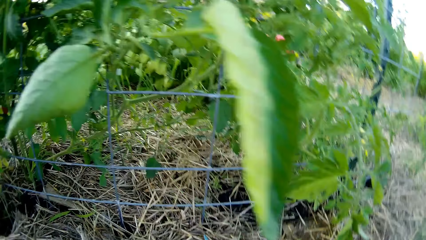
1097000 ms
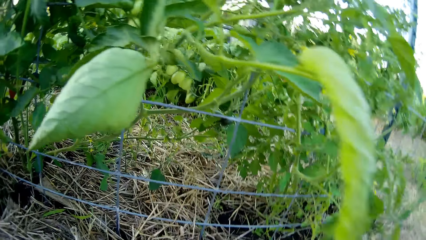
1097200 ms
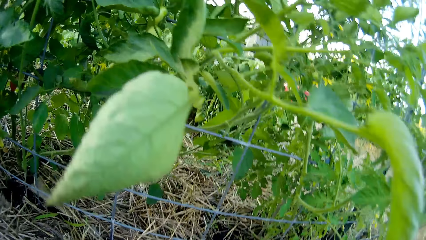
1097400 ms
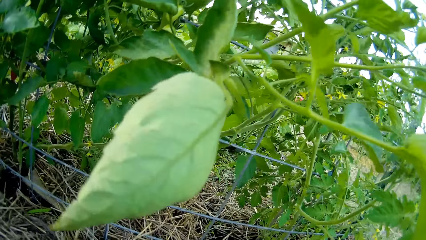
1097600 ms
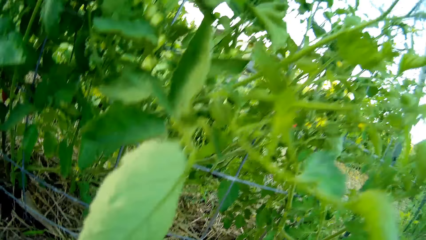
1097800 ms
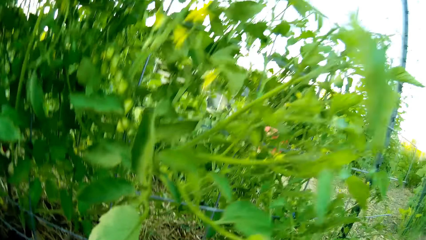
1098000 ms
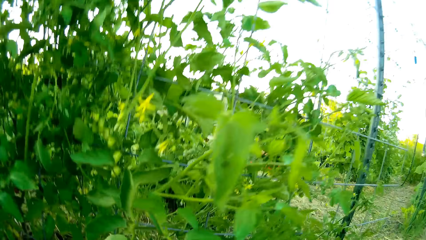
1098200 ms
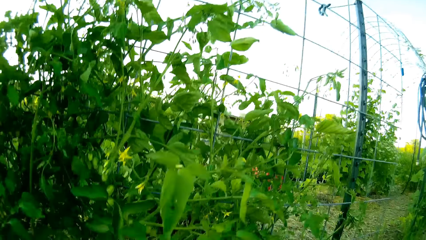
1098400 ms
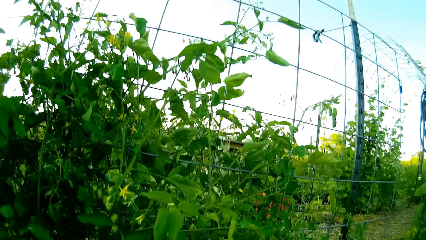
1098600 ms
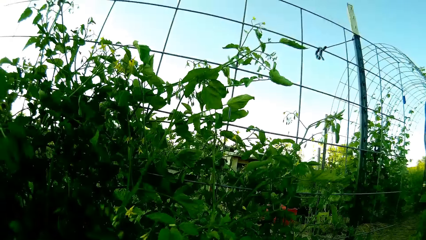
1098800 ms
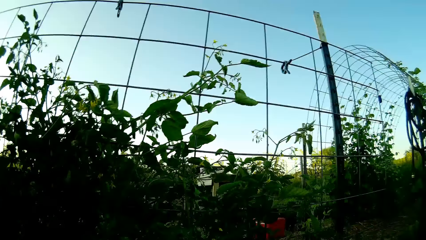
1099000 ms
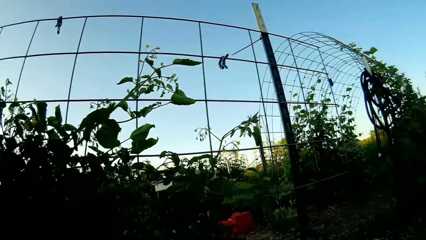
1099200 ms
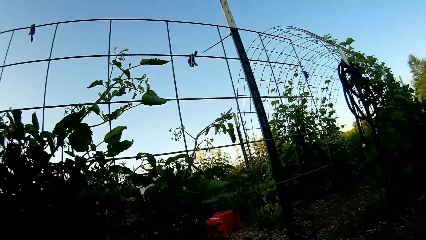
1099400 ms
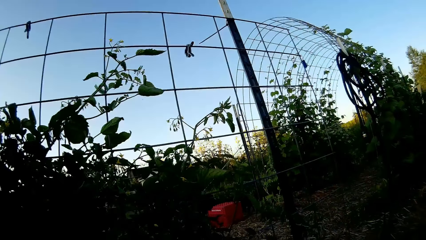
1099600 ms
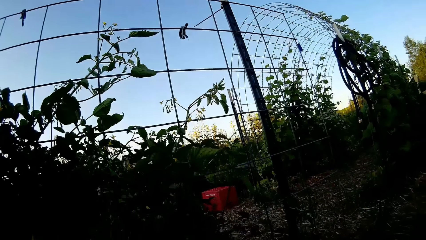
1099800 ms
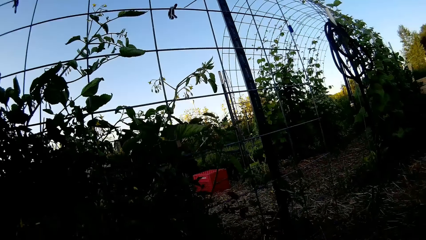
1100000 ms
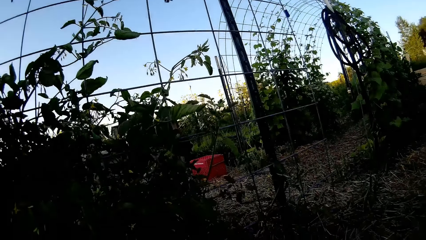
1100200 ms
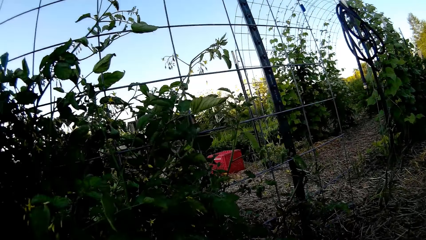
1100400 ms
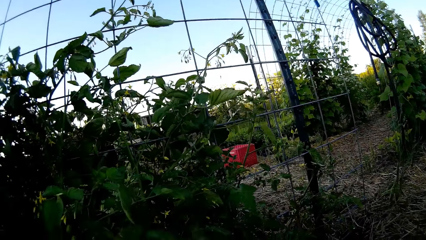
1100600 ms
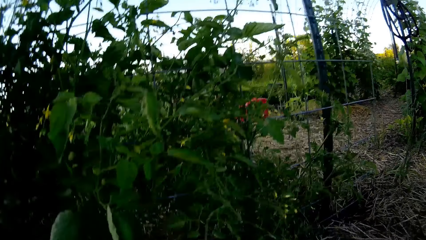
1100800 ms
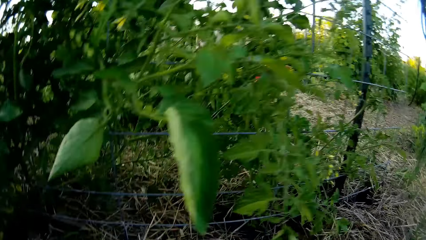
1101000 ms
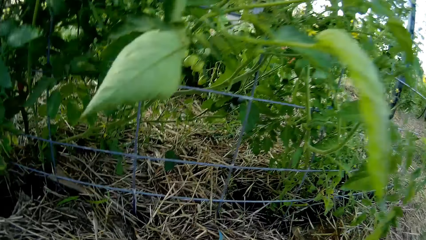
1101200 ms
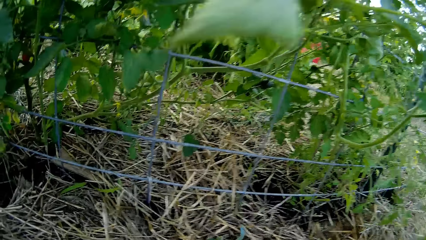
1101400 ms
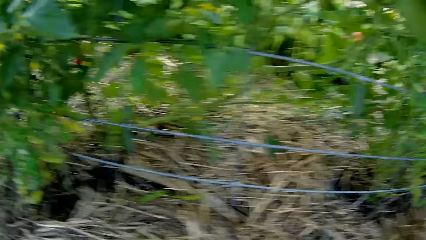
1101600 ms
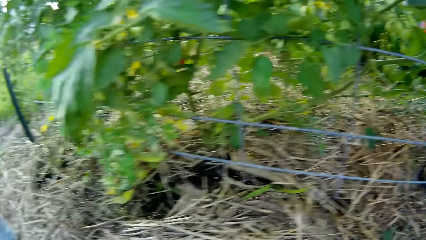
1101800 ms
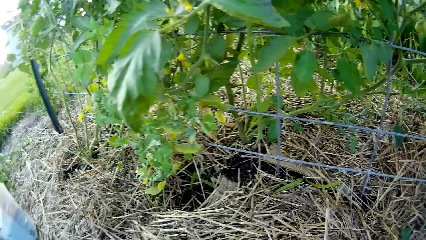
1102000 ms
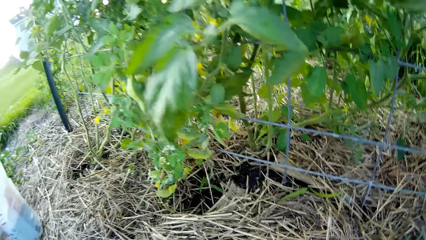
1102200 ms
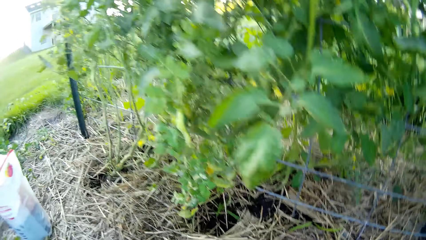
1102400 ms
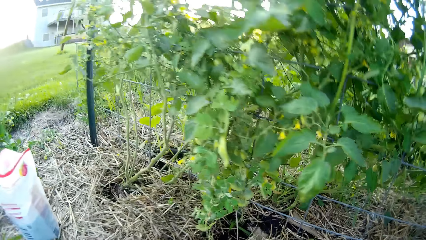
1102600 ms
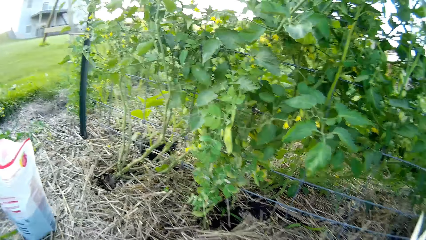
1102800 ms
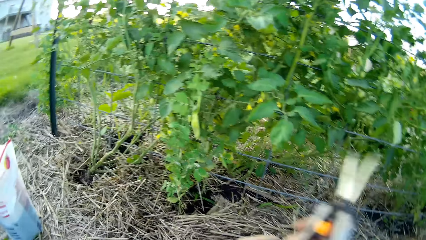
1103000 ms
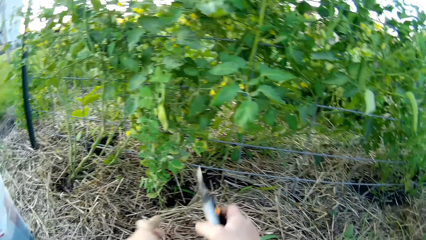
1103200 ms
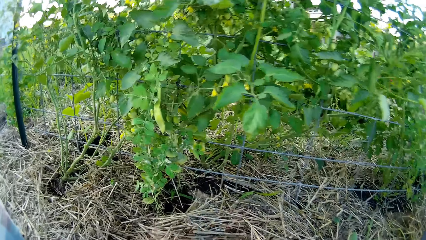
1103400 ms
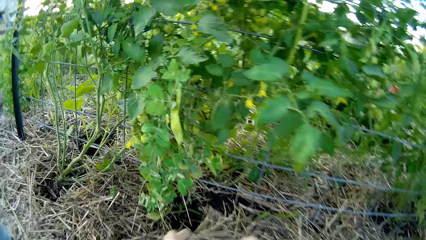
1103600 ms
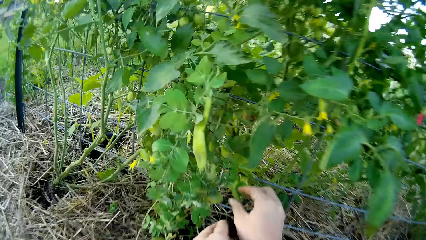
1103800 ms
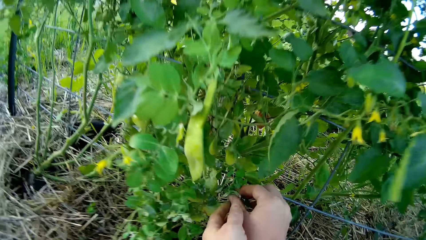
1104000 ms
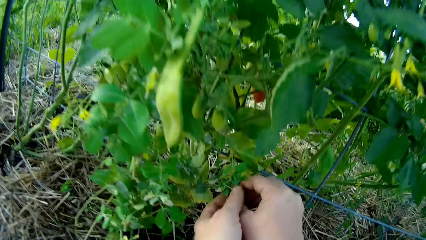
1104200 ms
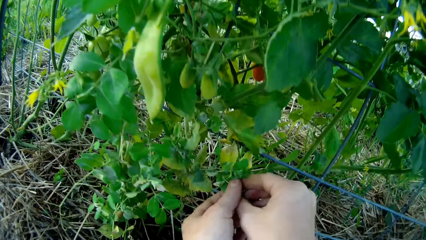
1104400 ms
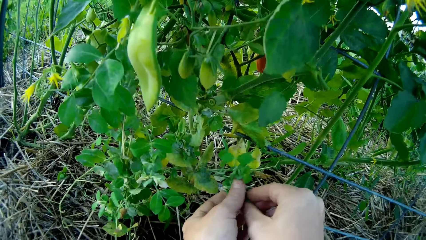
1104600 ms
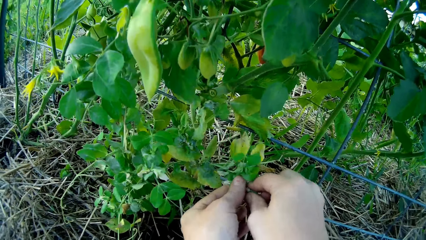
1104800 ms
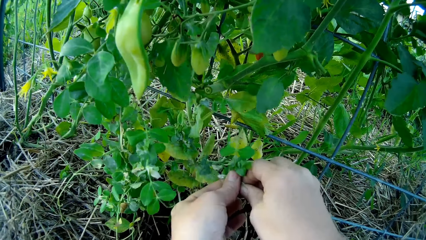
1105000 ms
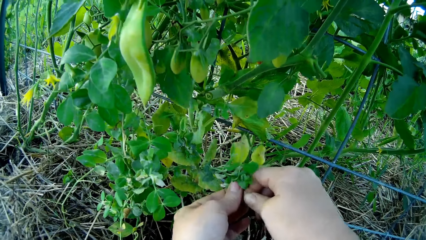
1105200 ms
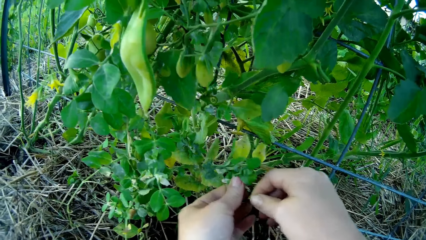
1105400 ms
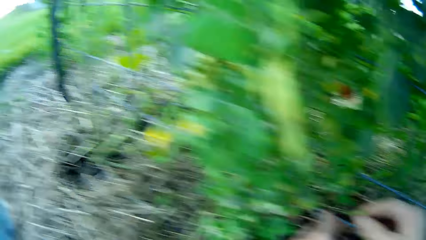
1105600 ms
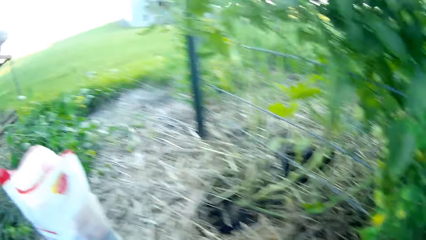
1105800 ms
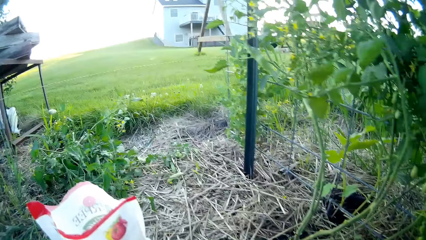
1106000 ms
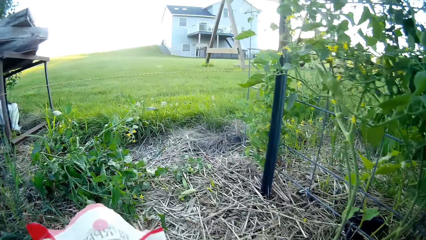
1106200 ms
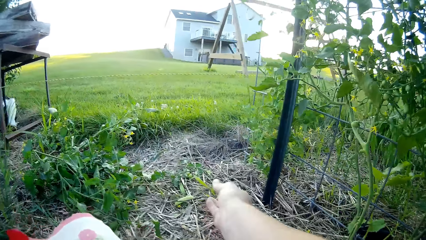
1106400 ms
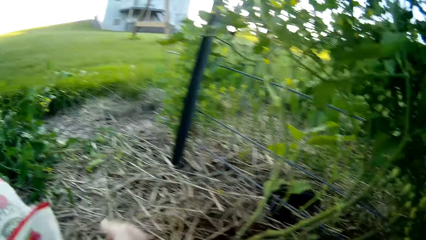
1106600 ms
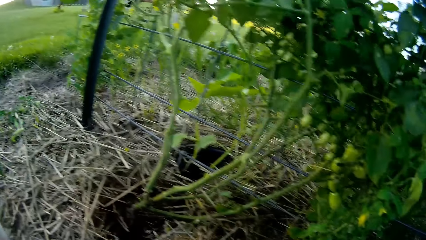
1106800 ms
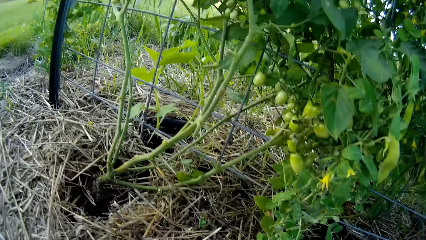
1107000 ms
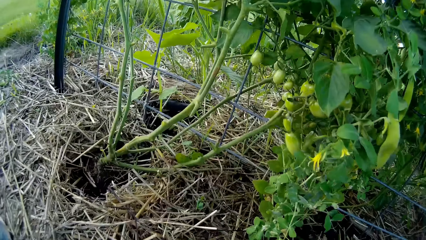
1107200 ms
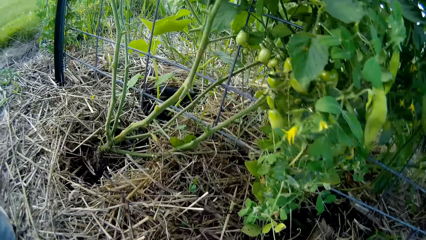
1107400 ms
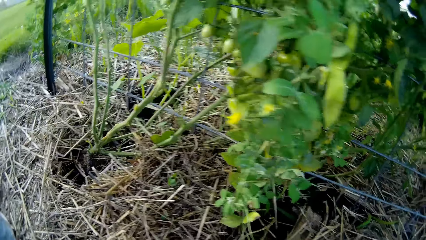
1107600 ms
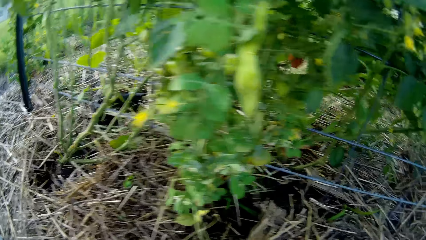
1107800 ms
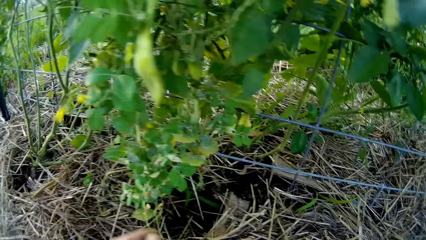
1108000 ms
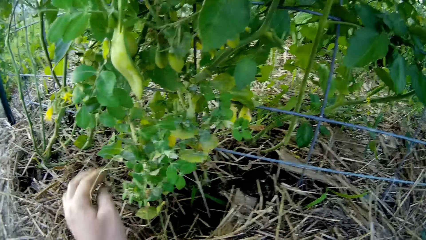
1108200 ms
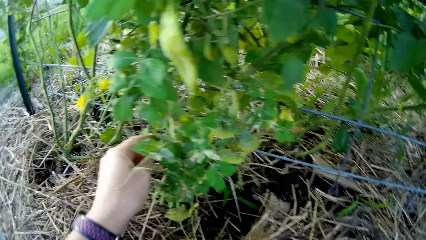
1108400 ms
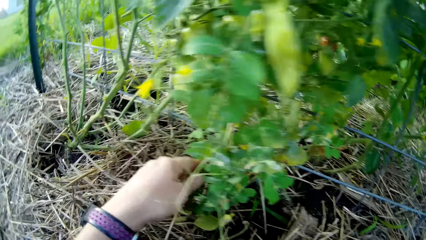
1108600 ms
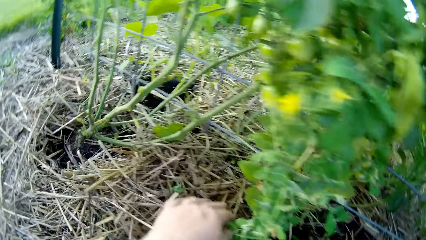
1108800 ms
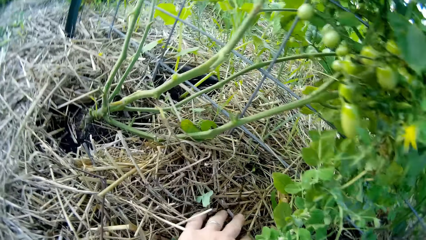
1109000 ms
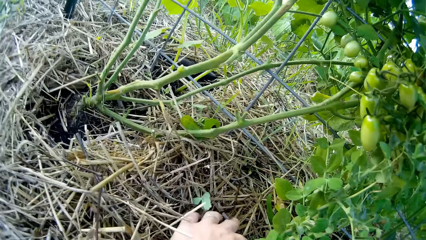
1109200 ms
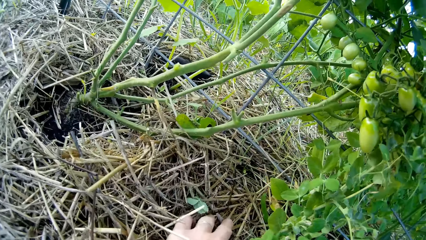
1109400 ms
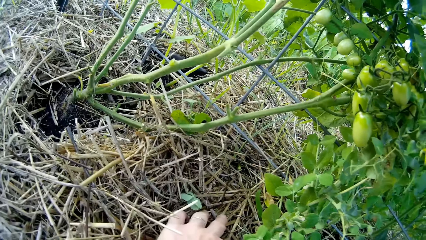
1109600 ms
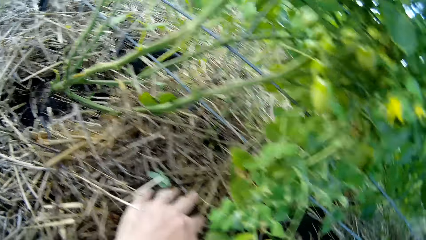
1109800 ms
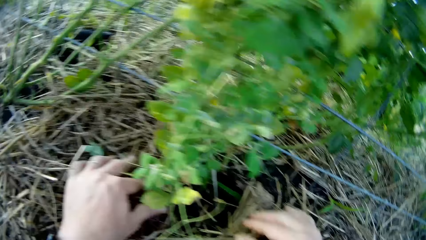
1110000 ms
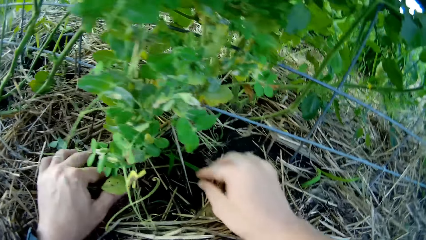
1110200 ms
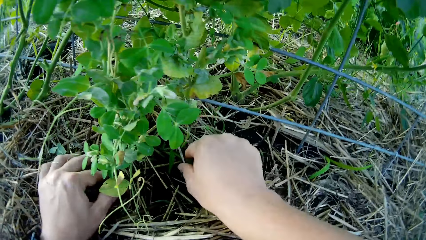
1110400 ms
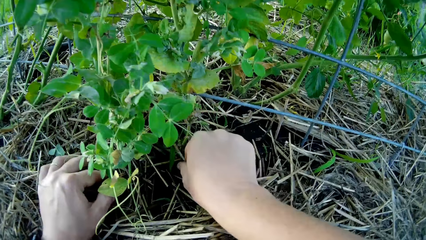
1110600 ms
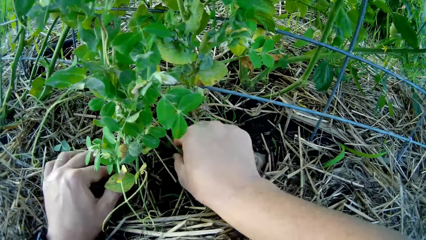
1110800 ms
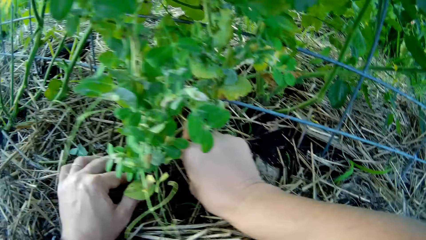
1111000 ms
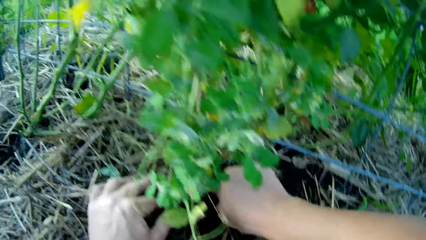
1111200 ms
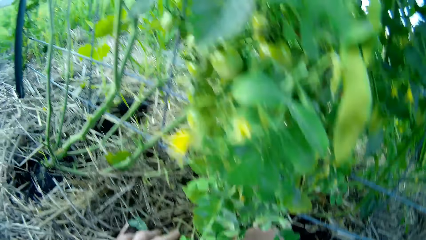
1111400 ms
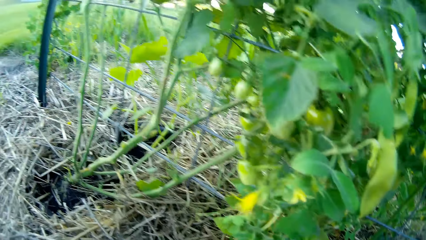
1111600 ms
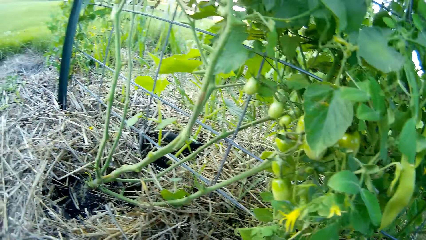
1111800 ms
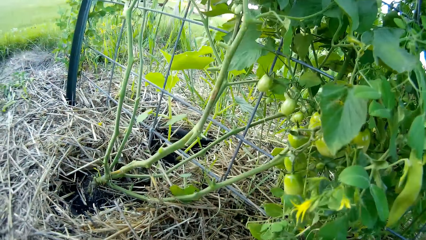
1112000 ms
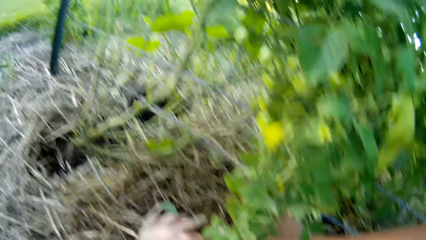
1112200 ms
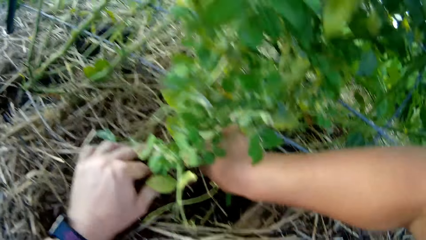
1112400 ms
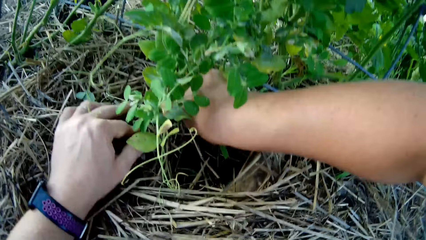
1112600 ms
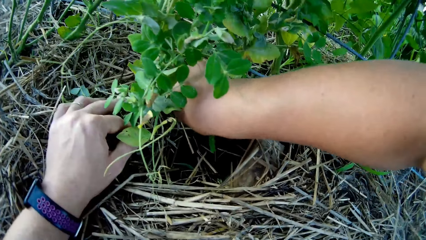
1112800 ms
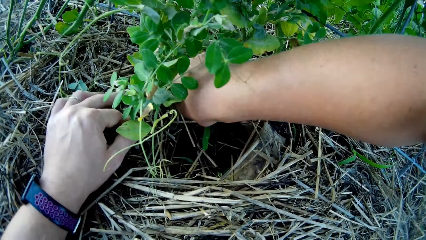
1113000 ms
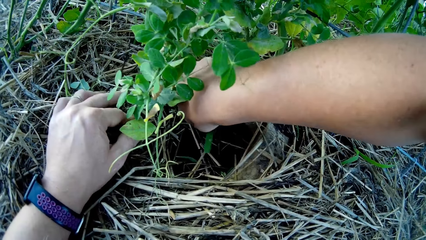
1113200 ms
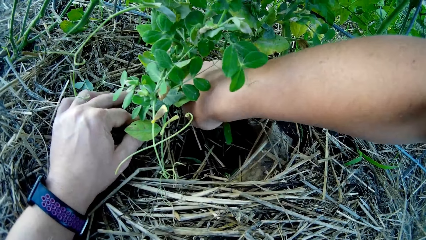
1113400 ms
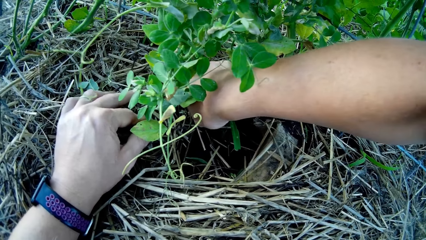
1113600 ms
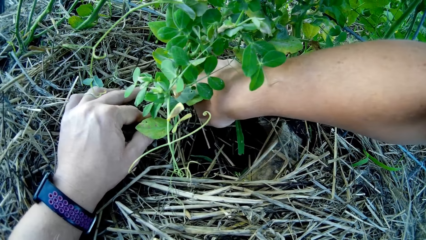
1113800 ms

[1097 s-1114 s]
The camera wearer holds the plant leaf. She cuts a piece of peas with her hand. She plucks an object. She drops the object aside. She moves the hand to the plant. She holds the plant.
